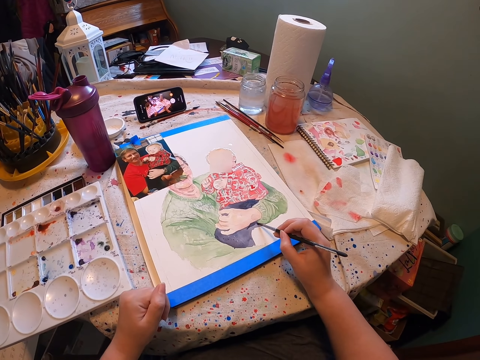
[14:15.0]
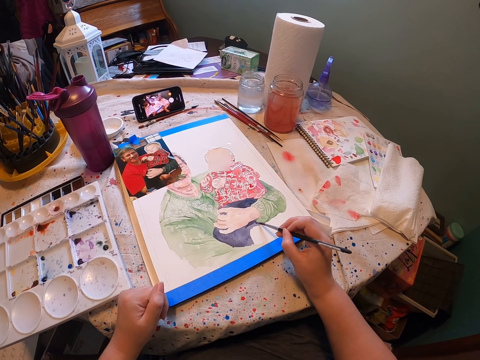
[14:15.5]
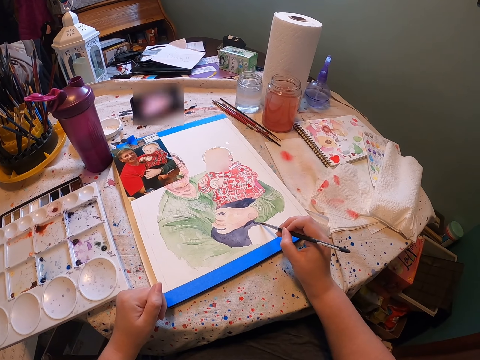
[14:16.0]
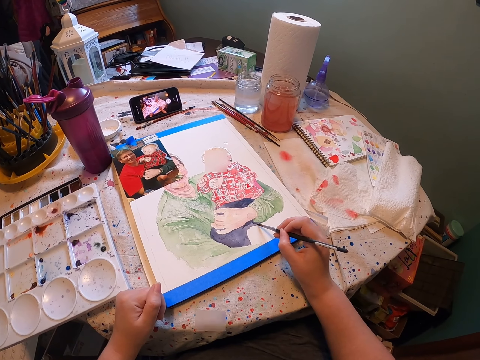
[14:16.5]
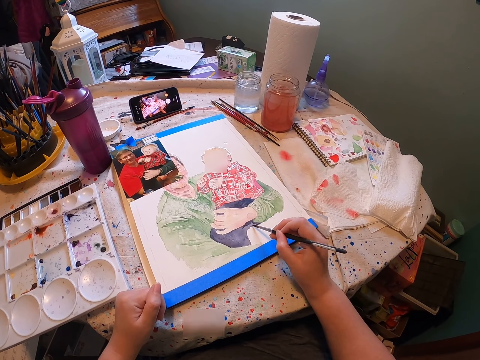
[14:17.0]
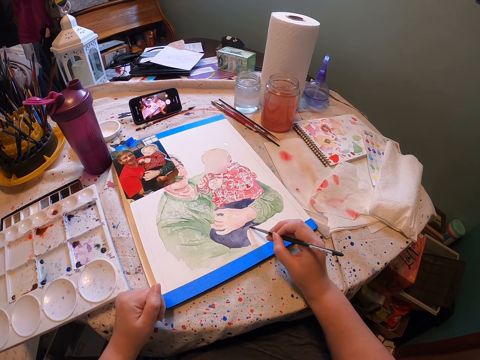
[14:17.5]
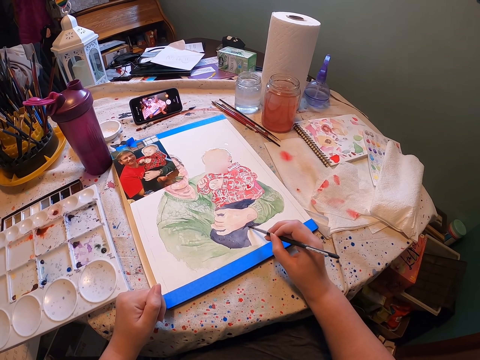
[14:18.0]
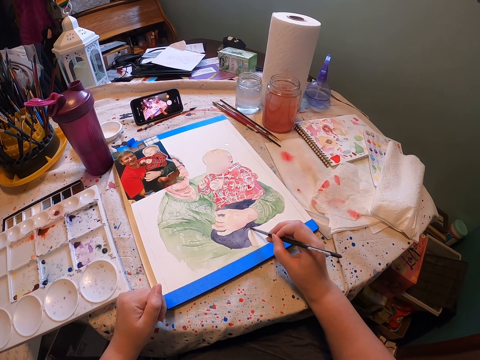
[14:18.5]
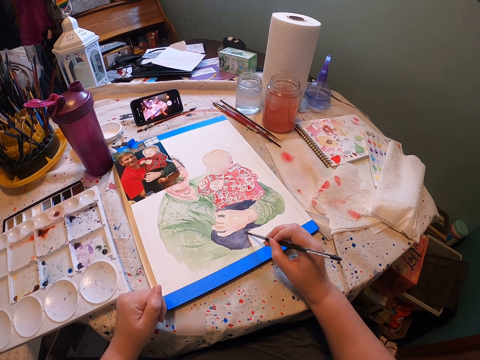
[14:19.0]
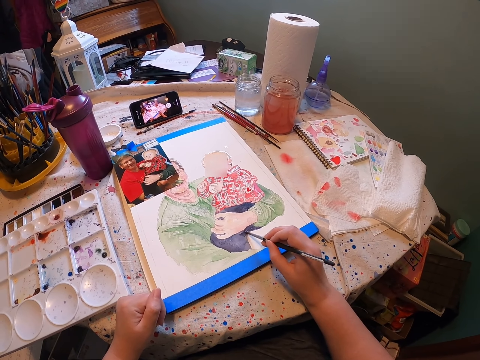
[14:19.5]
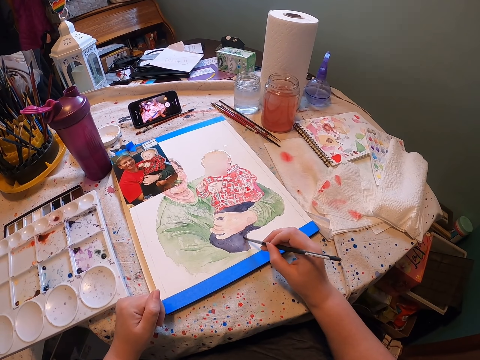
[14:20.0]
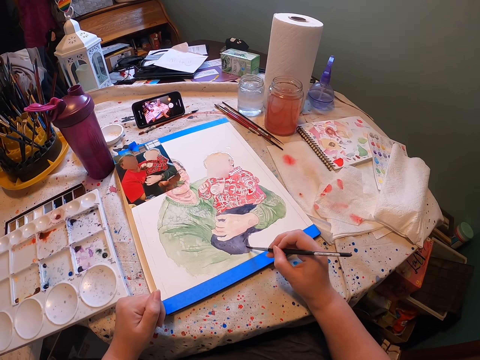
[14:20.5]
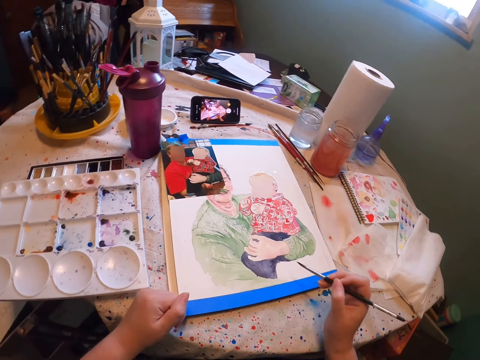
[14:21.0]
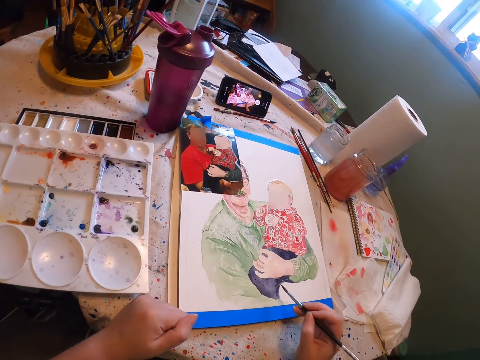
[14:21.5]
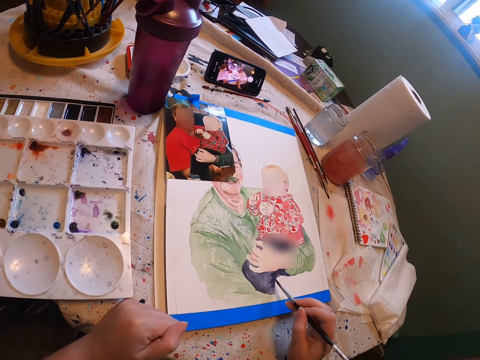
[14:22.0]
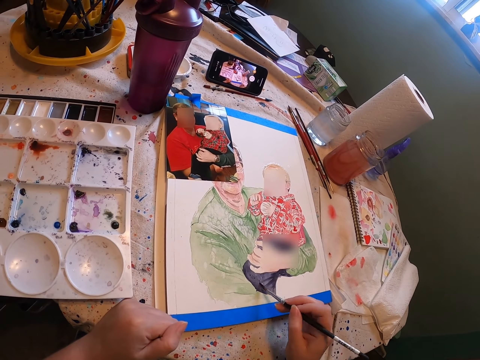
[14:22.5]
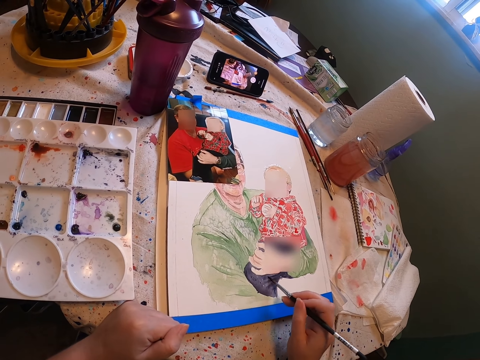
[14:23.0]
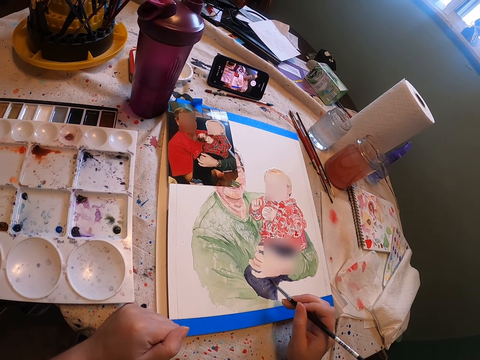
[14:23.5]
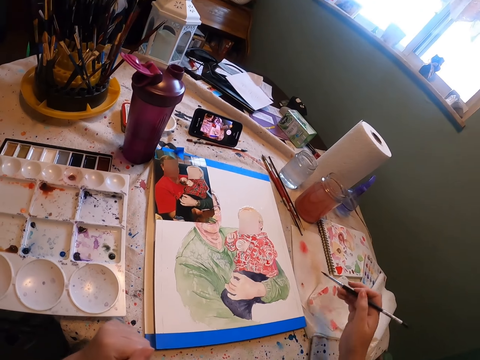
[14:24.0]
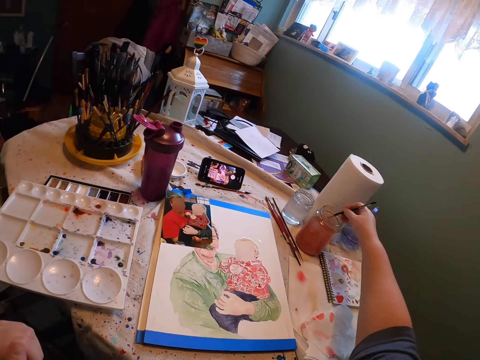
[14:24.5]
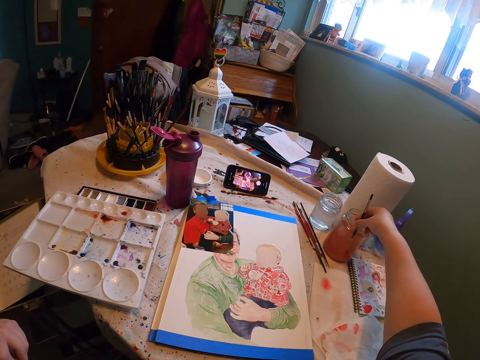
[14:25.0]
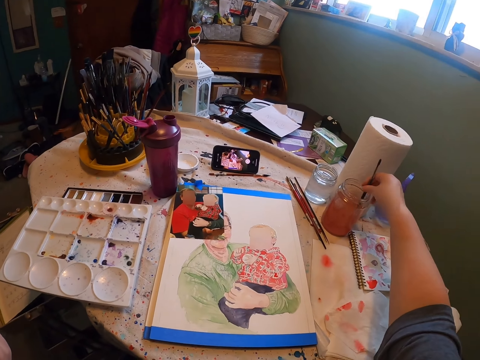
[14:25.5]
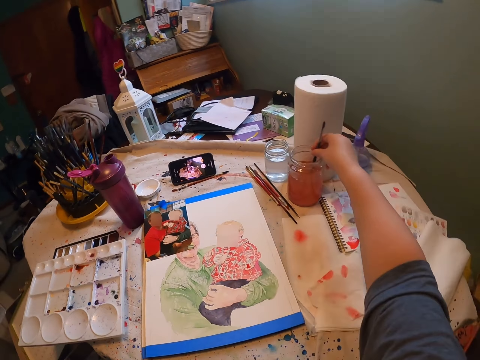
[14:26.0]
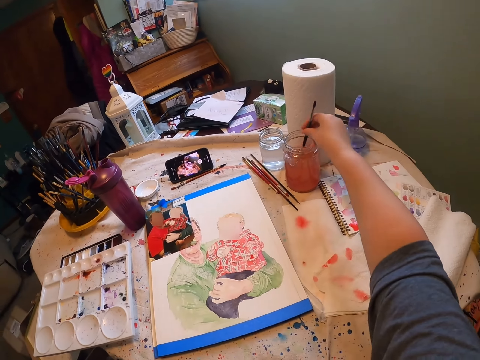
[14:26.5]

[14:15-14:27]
The camera wearer continues painting on a paper using a paint brush. They dip the paint brush in the water. They stir the water with the paint brush.

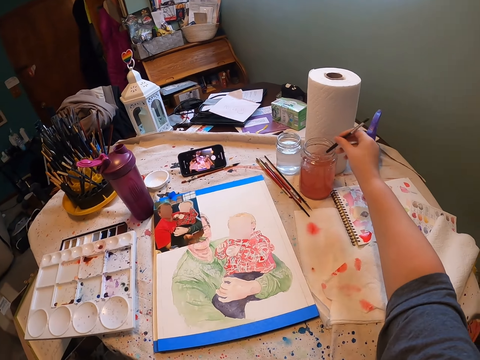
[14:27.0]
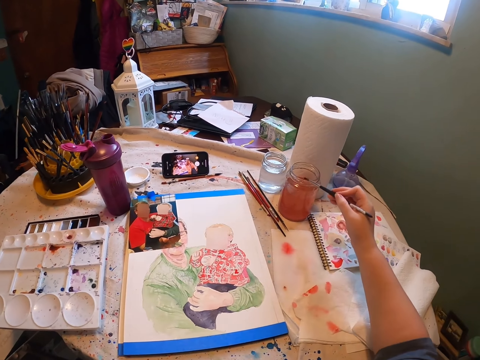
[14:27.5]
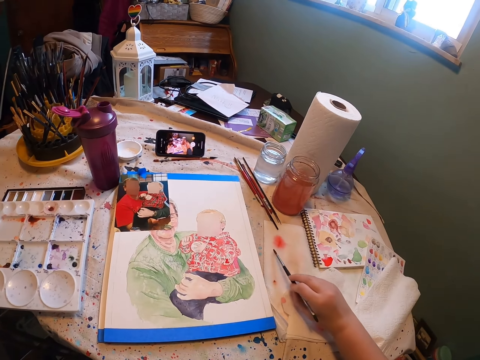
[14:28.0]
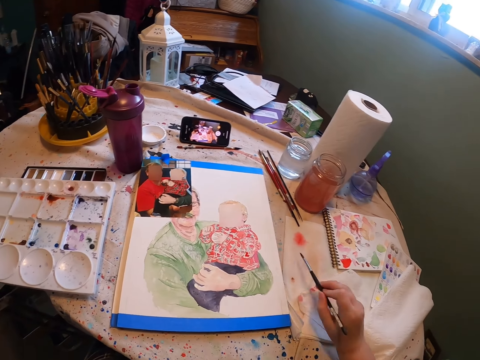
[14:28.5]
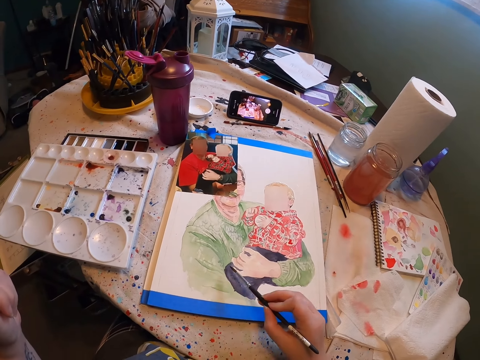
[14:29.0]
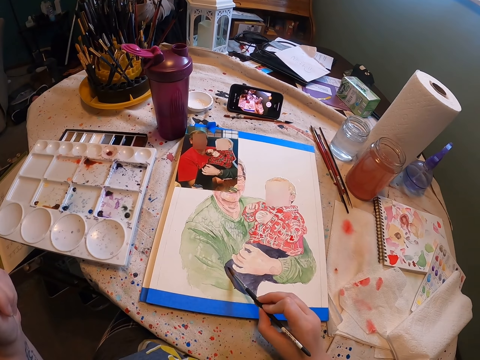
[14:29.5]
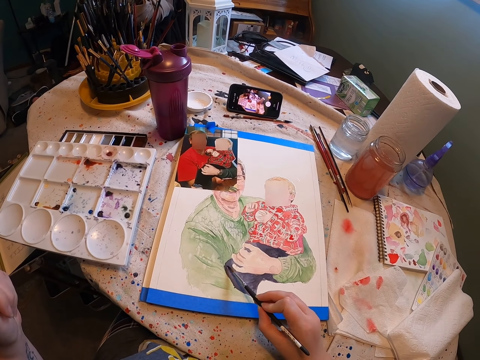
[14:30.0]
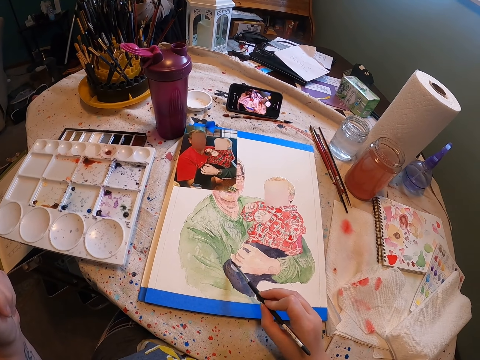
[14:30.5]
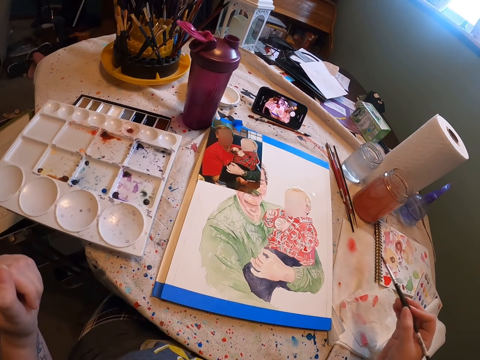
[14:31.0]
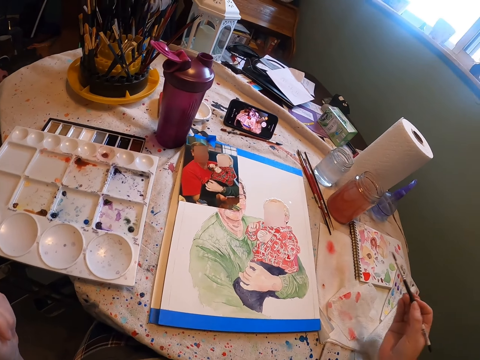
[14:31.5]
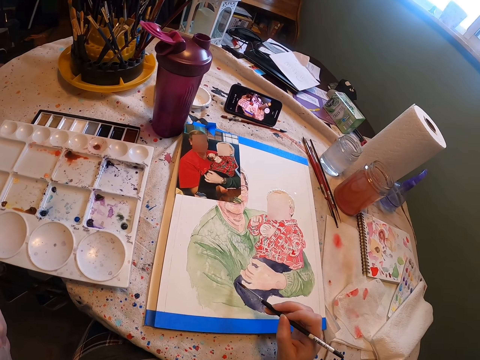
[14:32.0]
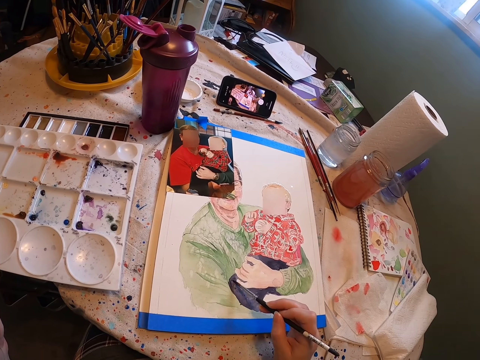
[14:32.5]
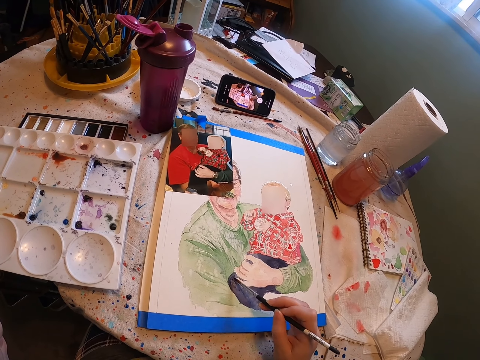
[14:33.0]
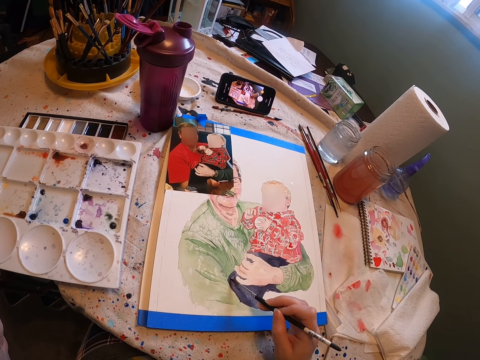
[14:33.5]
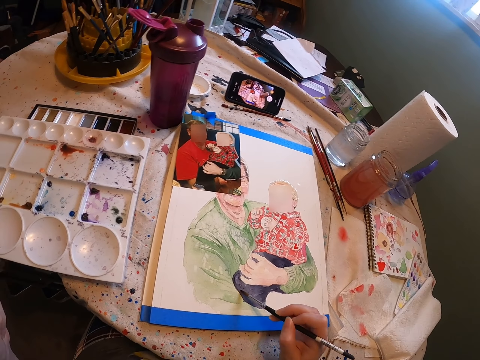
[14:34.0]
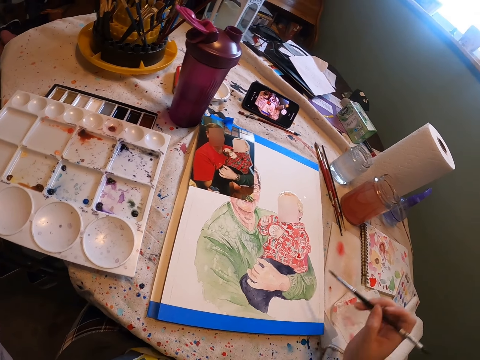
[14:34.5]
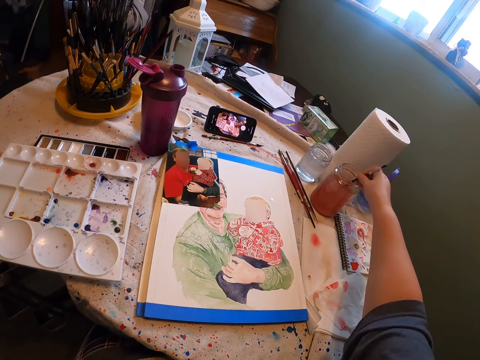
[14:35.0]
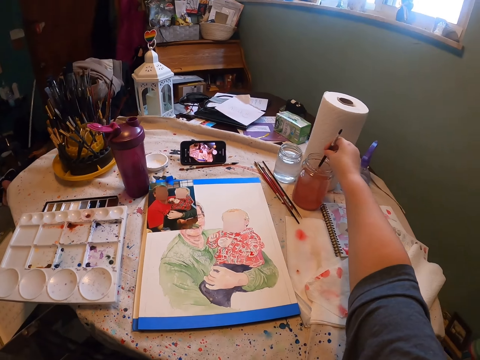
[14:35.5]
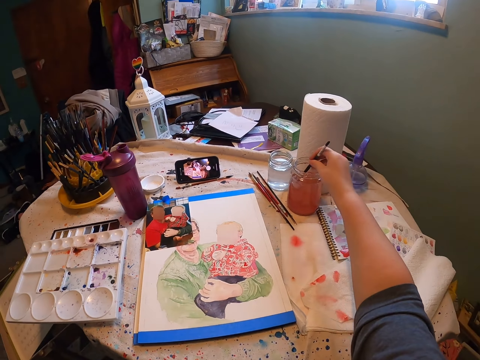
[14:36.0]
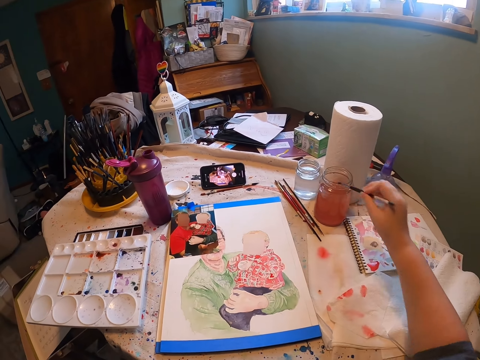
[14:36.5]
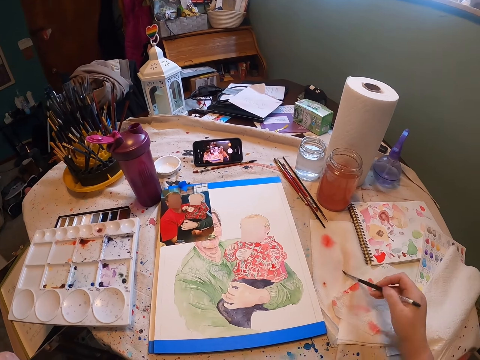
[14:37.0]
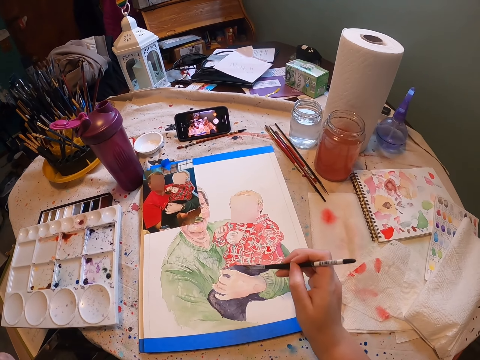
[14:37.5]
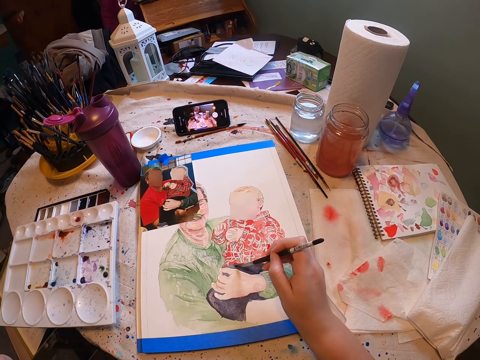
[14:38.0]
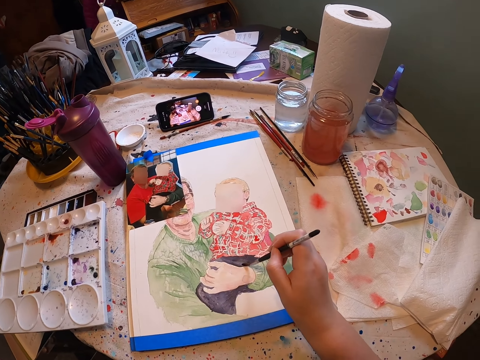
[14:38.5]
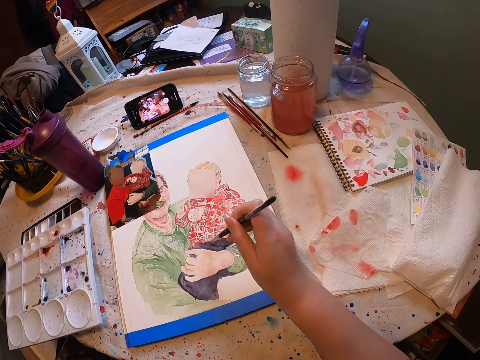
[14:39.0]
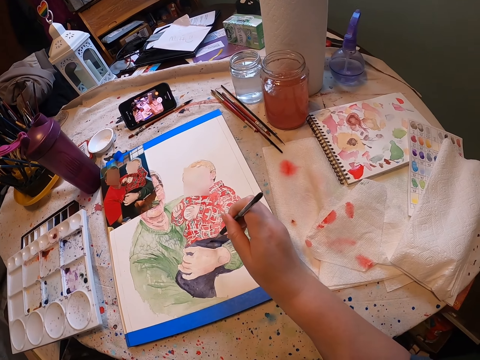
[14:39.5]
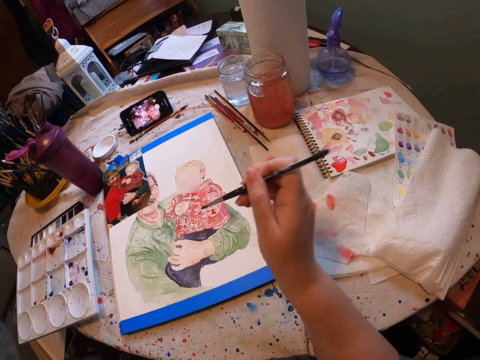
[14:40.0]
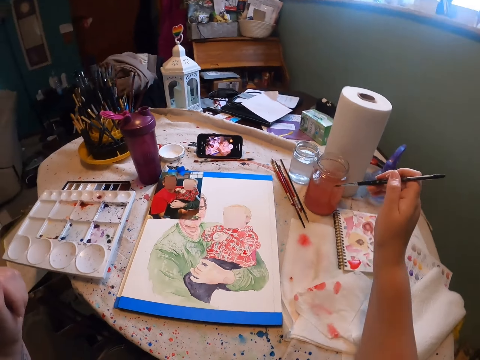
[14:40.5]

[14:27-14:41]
The camera wearer removes the paint brush from the container. They rub the bristles of the paintbrush on the container. They dry the paintbrush with the tissue. They put the paint brush on a paper. They paint the painting with the paint brush. They look at the painting. They paint the painting with the paint brush. They dip the paint brush in the water. They move the paintbrush in the water. They remove the paint brush from the container. They rub the bristles of the paintbrush on the container. They paint the painting with the paint brush.
